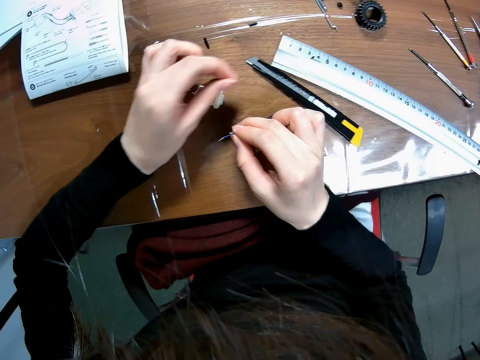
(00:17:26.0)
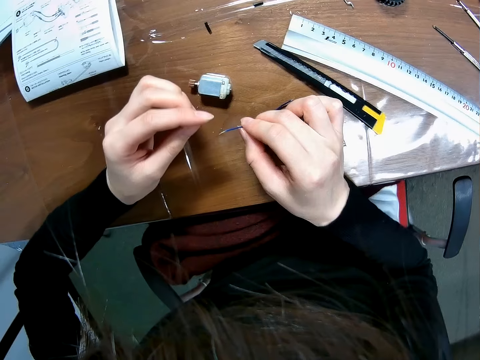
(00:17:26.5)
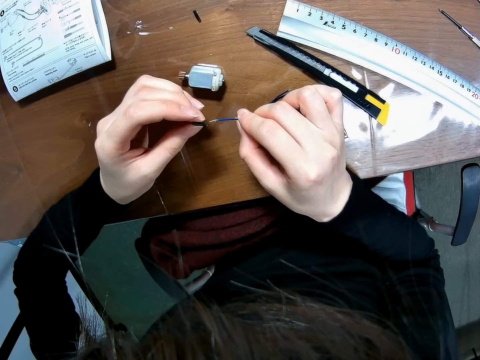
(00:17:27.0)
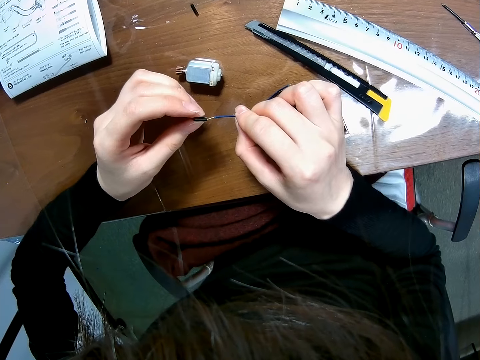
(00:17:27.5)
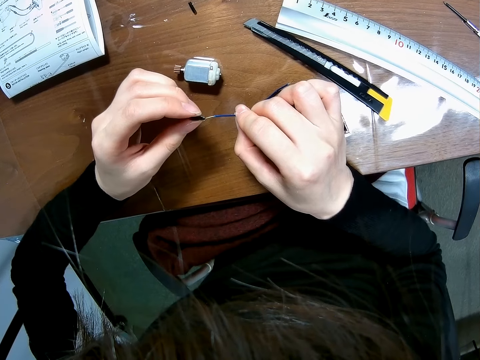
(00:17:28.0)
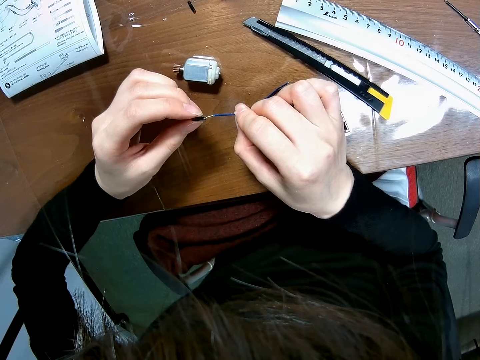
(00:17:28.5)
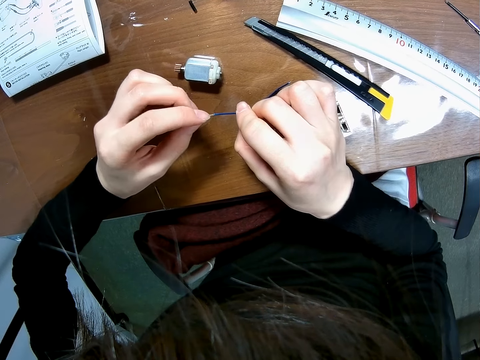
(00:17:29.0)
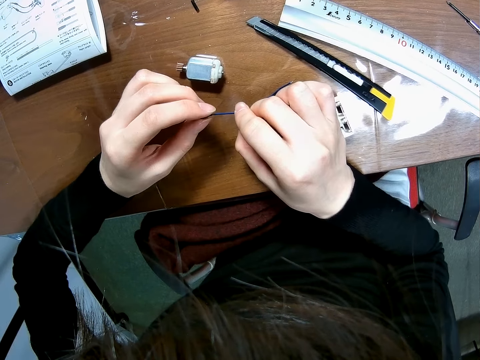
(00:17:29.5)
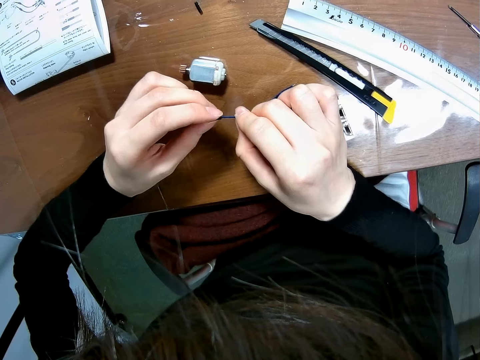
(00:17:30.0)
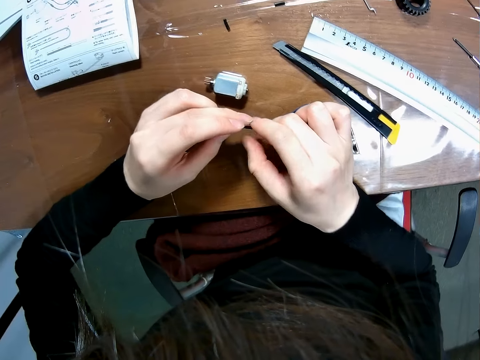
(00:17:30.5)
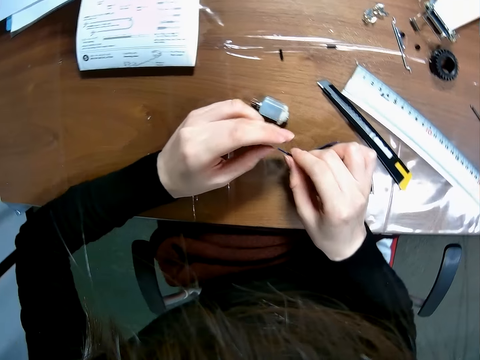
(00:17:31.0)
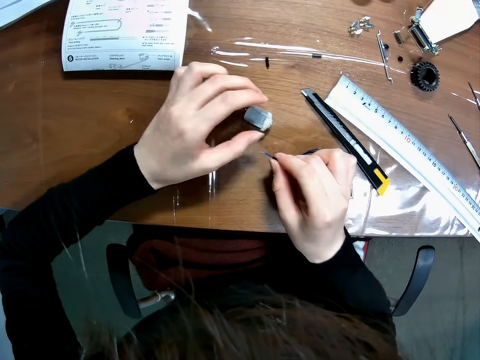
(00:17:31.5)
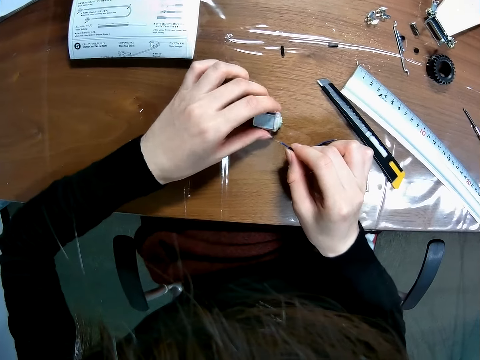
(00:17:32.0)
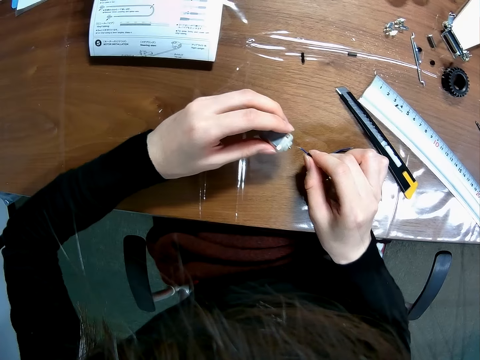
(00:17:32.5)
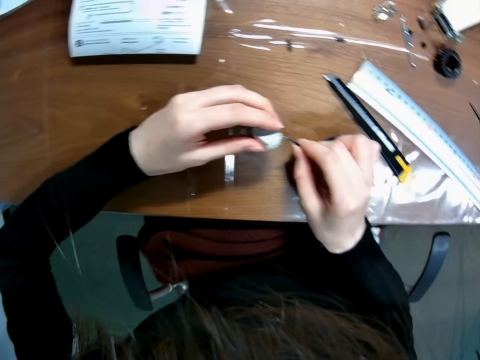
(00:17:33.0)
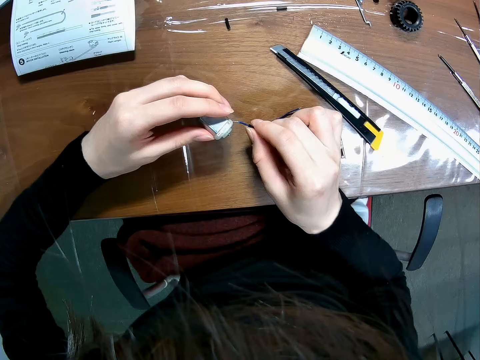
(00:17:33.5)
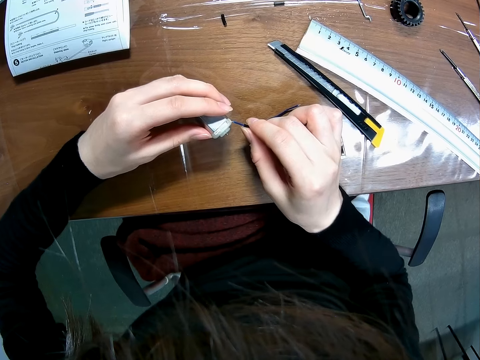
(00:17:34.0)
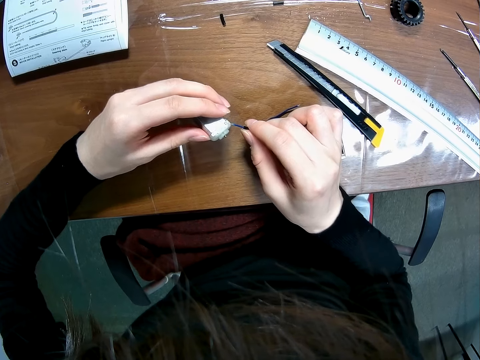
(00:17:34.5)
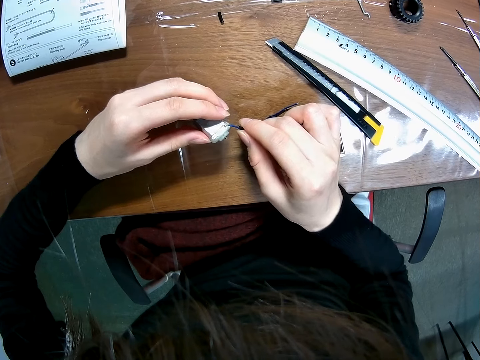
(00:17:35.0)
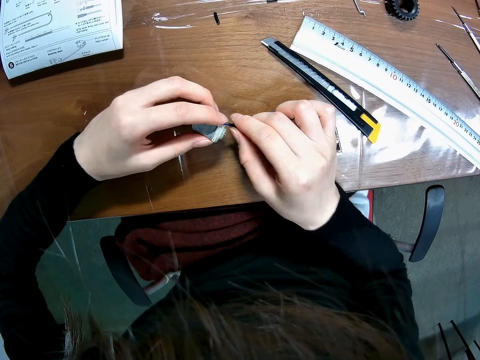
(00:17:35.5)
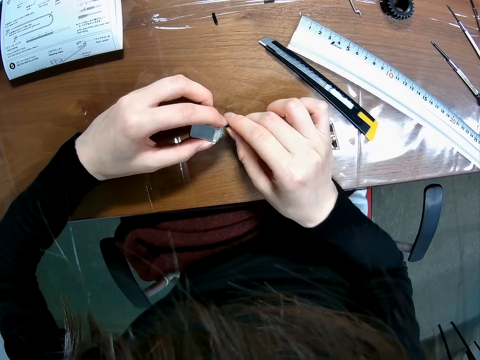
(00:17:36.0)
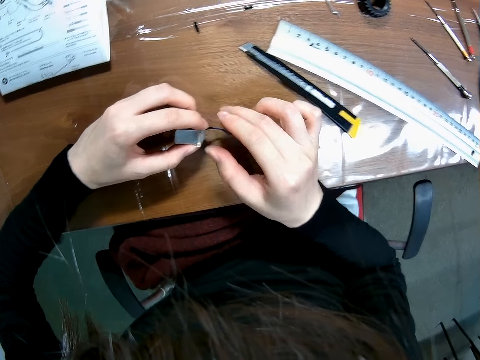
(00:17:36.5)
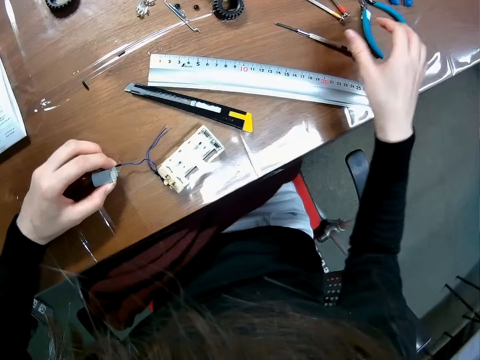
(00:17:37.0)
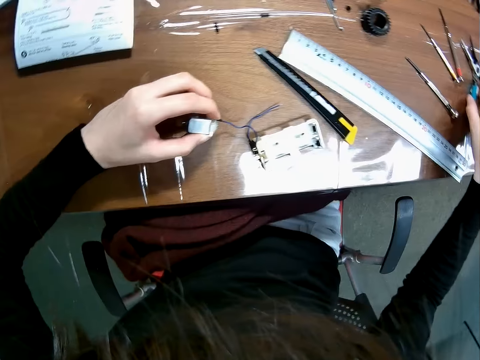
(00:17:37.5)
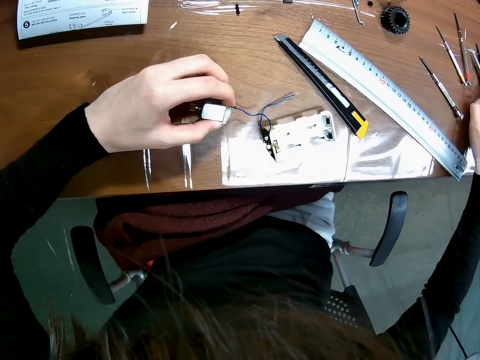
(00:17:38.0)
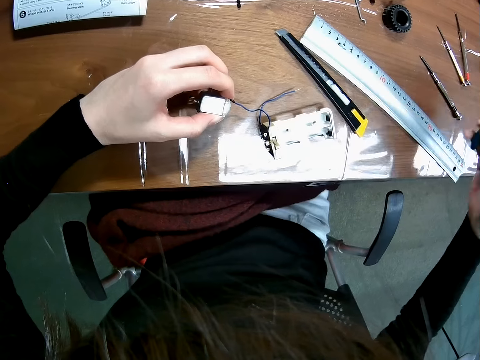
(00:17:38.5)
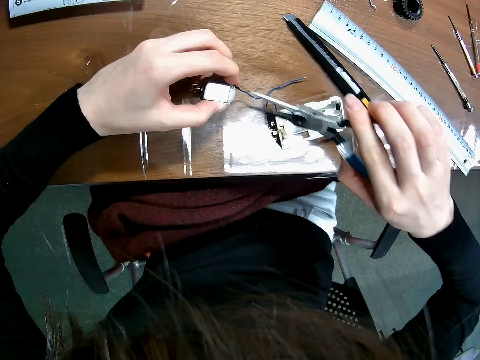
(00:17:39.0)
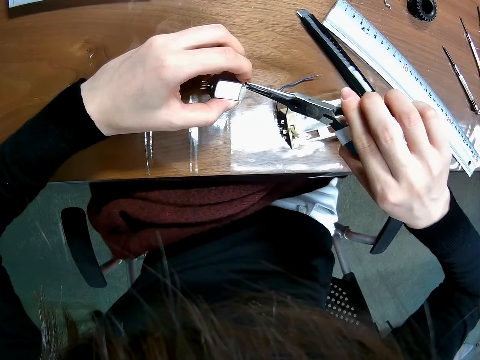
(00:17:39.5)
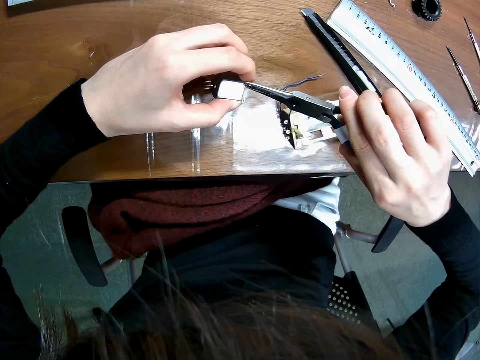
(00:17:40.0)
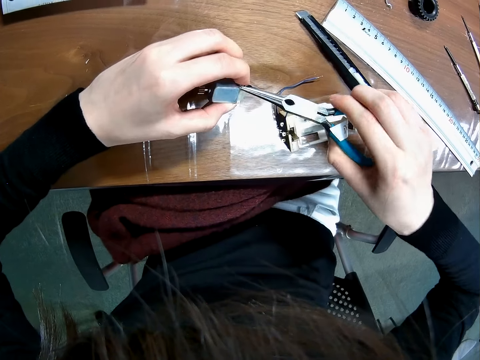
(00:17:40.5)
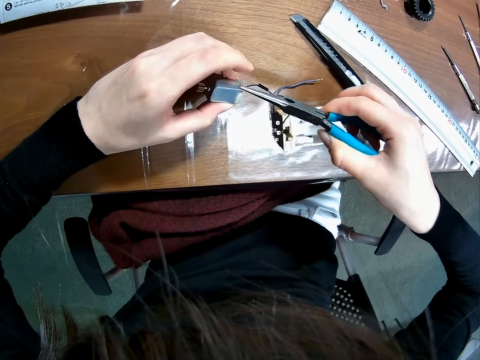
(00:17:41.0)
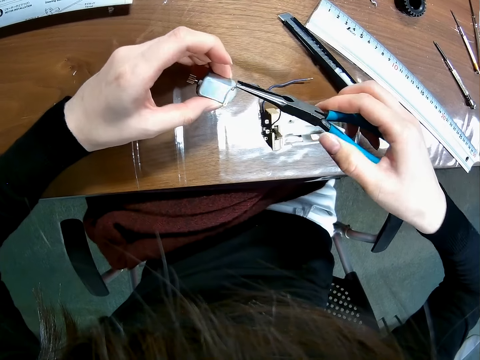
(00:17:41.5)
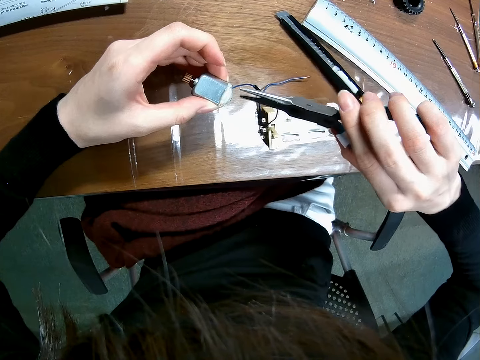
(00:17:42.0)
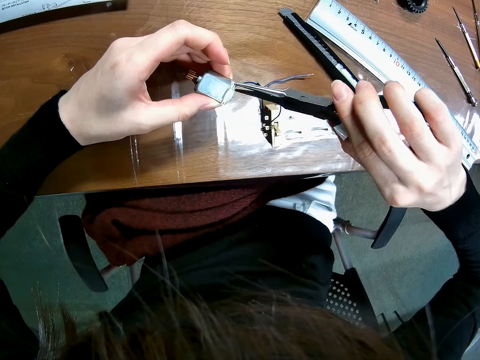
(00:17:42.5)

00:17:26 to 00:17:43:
The camera wearer picks up a screw from the table. They attach the screw to the wire. They pick up the rotor from the table. They attach the wire to the rotor. They pick up pliers from the table. They tighten the wire to the rotor with the pliers. They cut the nut with the pliers.

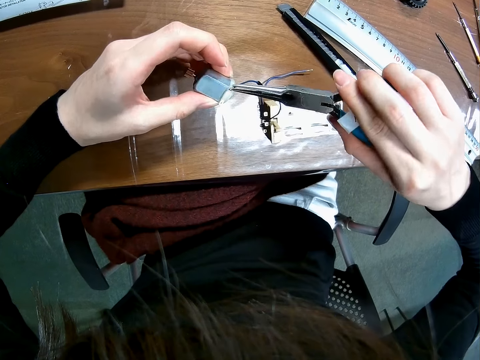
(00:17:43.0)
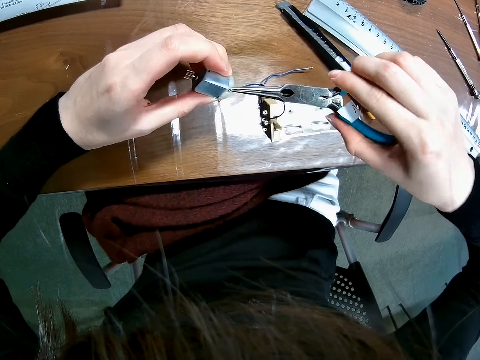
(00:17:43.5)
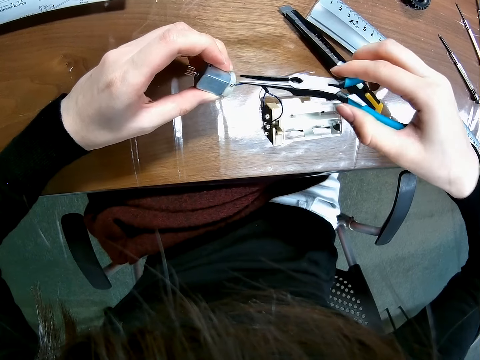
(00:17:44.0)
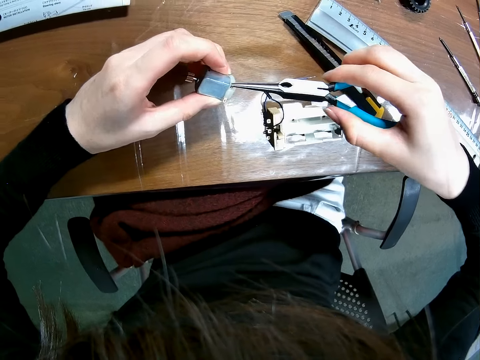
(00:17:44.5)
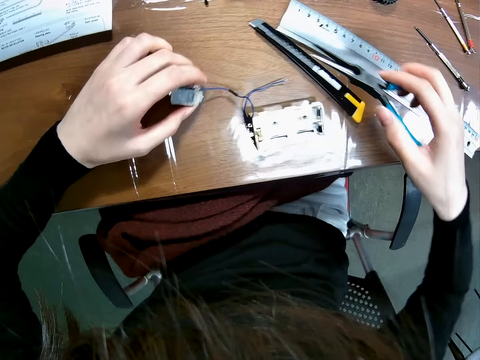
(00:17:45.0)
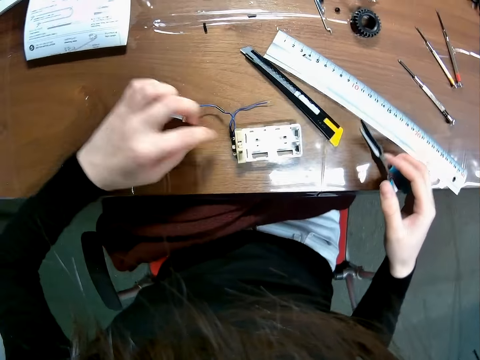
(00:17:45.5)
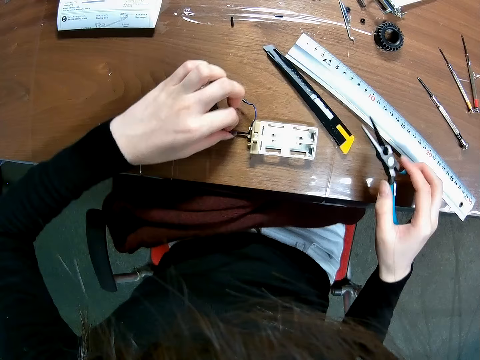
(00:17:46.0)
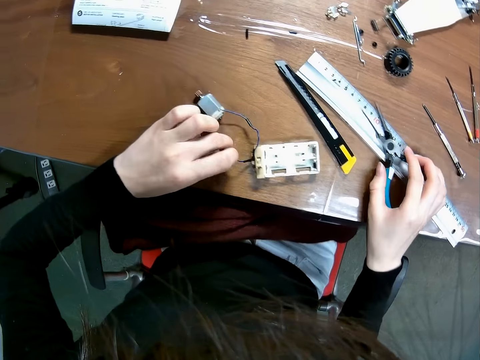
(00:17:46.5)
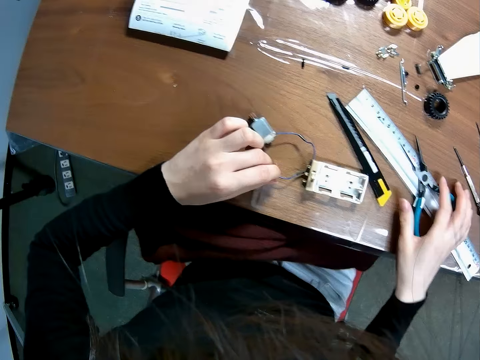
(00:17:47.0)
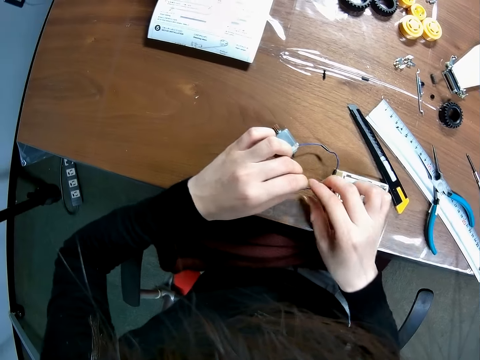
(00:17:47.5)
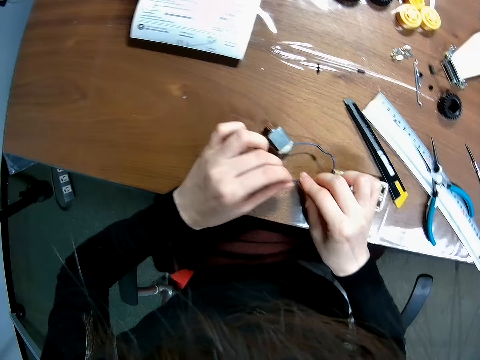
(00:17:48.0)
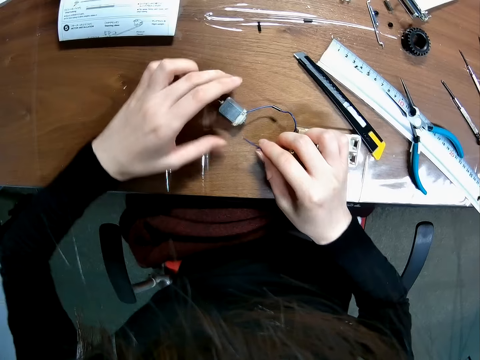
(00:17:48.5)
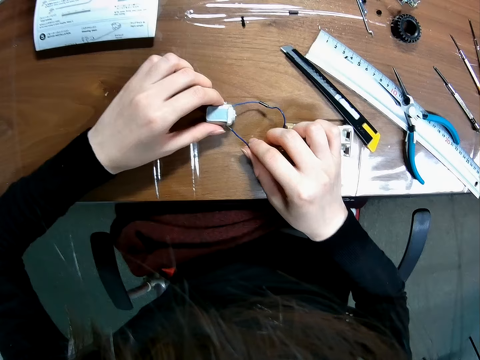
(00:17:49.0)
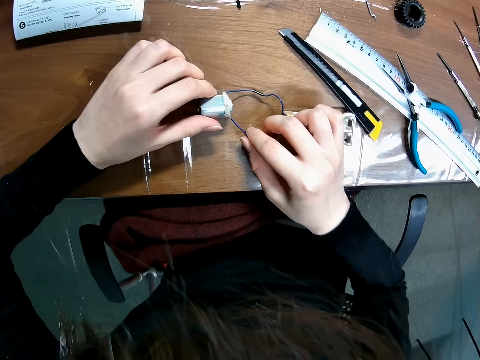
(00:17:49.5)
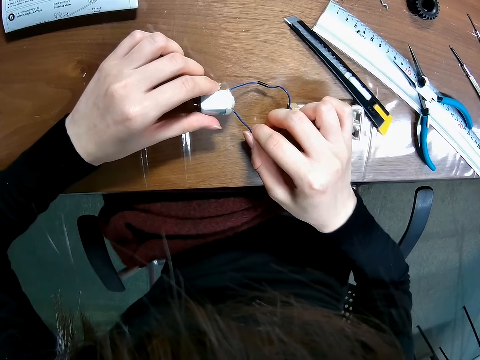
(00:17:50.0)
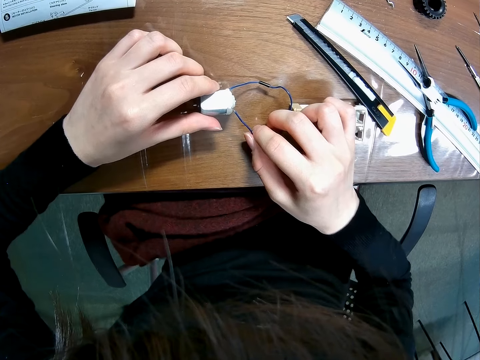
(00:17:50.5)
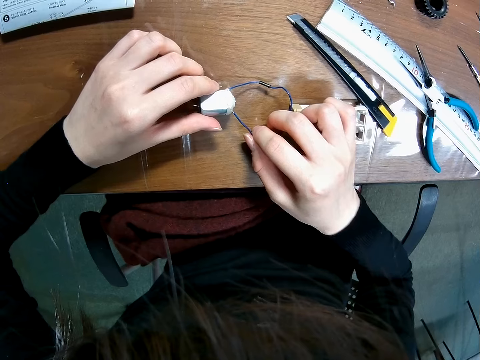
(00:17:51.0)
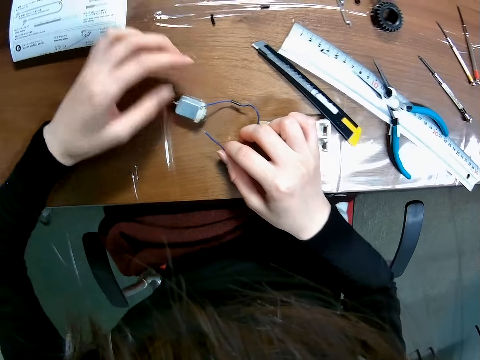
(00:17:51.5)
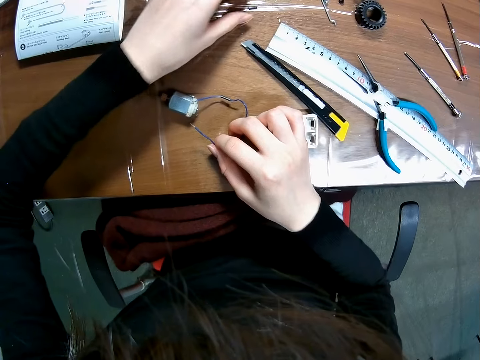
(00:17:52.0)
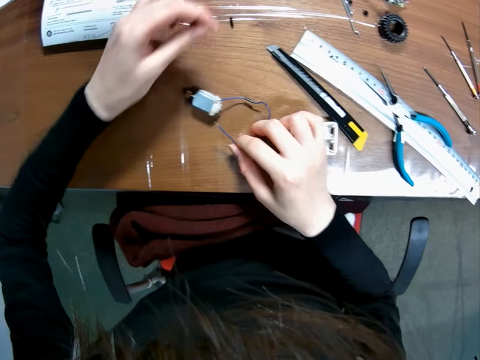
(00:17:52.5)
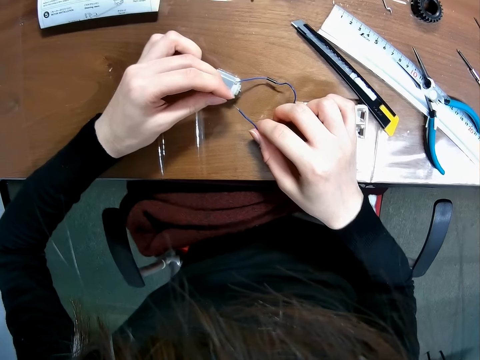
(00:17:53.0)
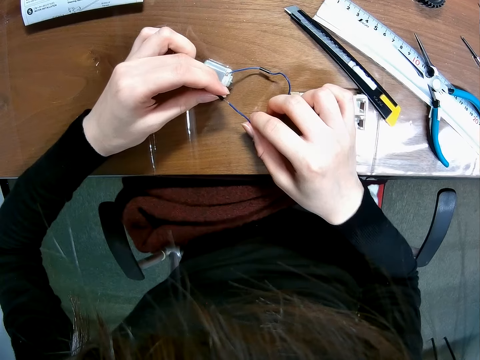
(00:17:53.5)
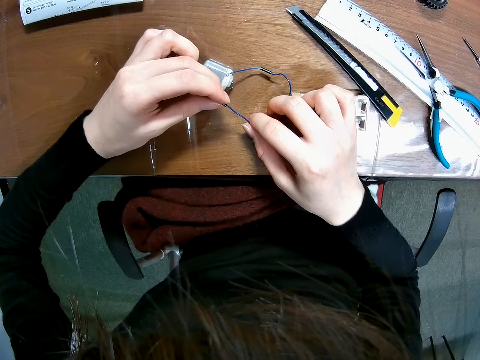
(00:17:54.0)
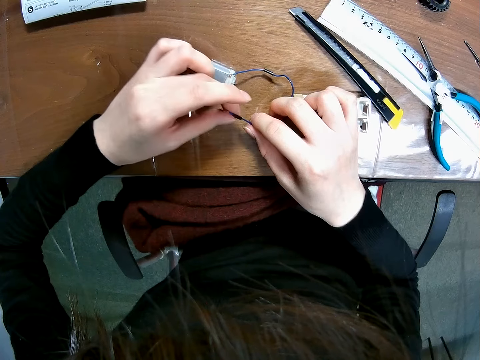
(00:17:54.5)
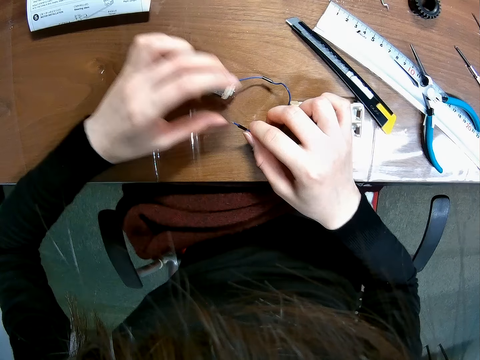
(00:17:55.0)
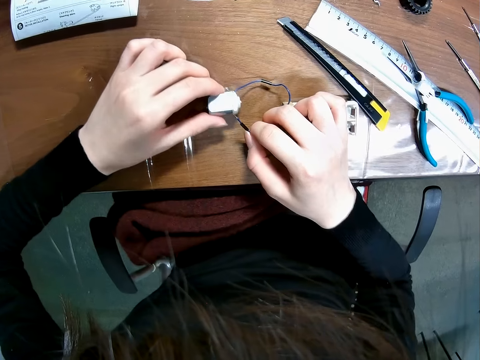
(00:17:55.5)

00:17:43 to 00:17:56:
The camera wearer drops the rotor on the table. They drop the pliers on the table. They attach another wire to the rotor. They pick up a small screw from the table. They attach the small screw to the wire.
